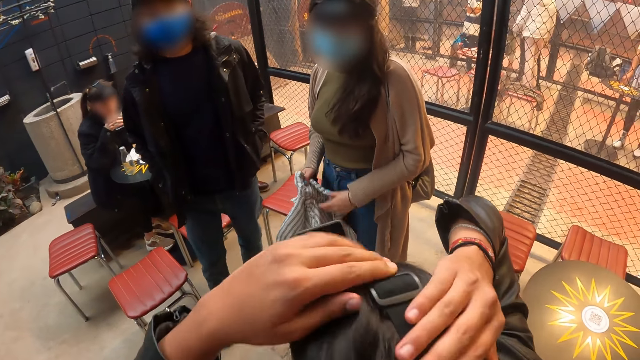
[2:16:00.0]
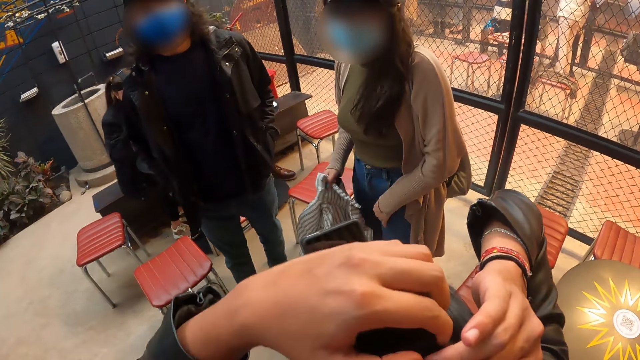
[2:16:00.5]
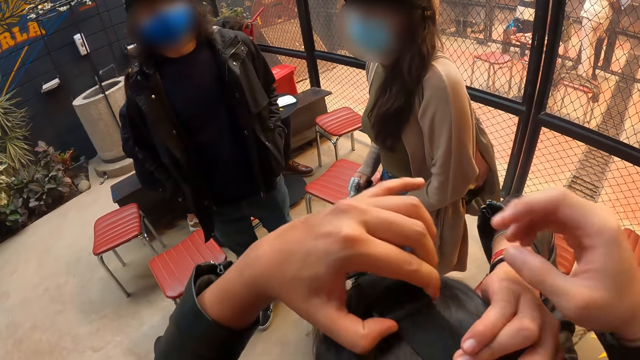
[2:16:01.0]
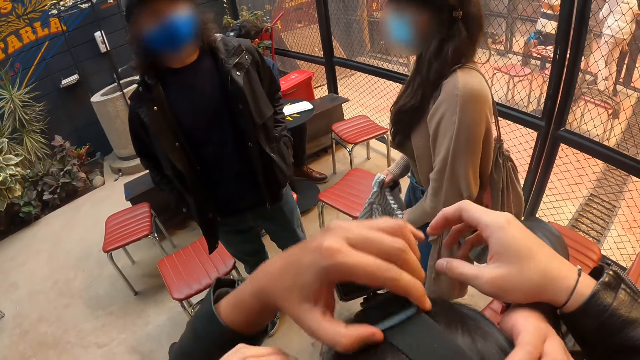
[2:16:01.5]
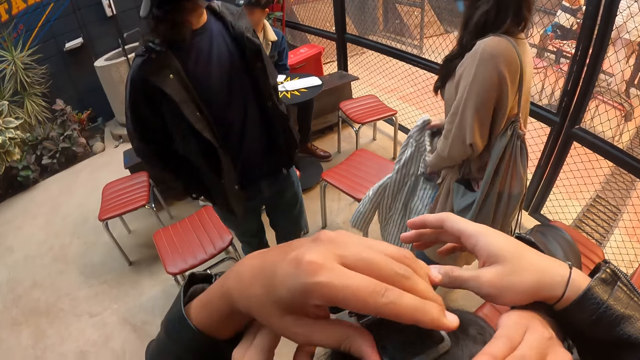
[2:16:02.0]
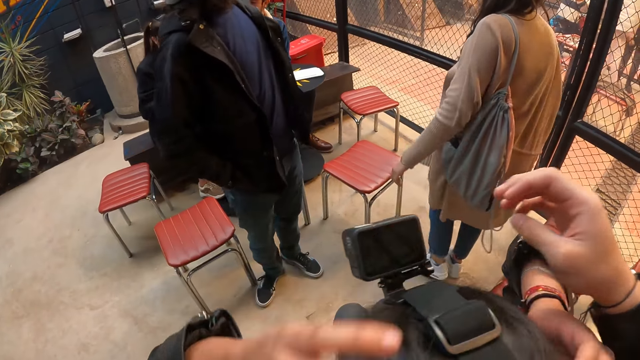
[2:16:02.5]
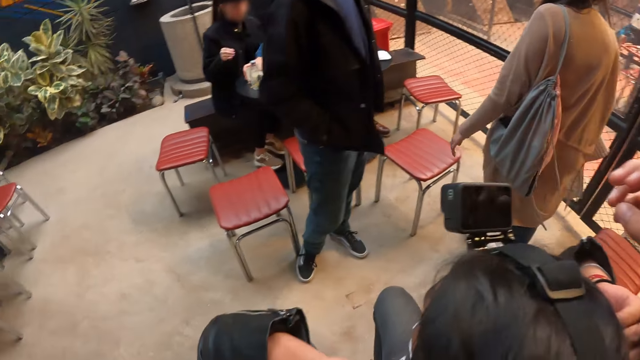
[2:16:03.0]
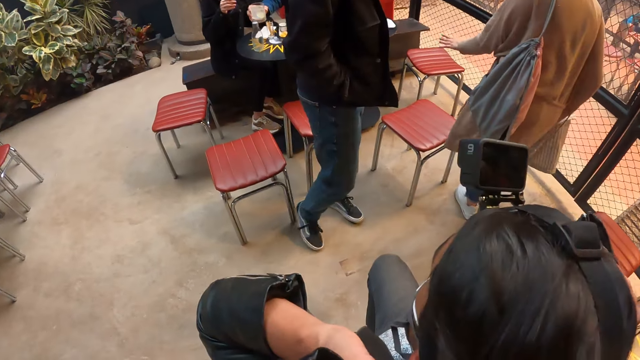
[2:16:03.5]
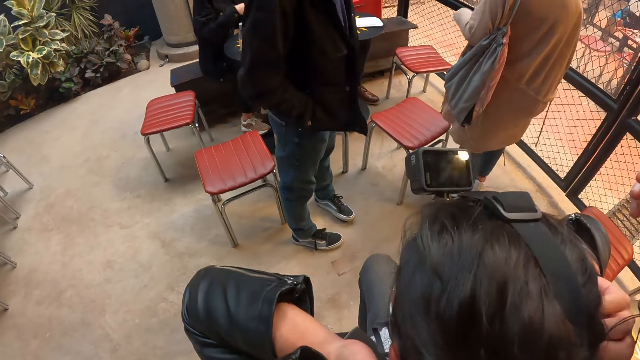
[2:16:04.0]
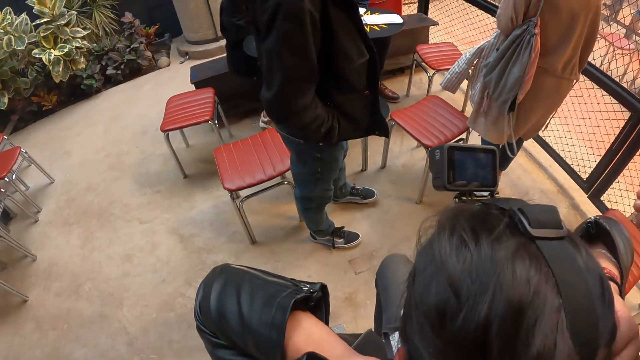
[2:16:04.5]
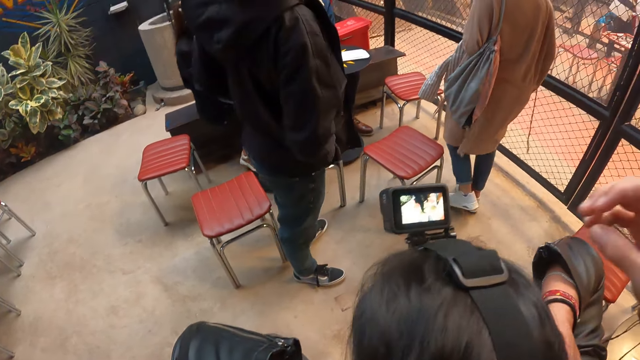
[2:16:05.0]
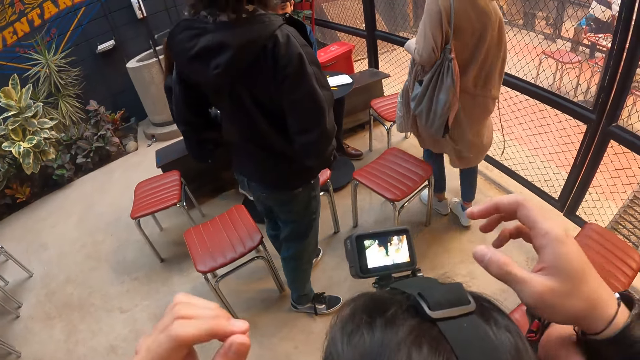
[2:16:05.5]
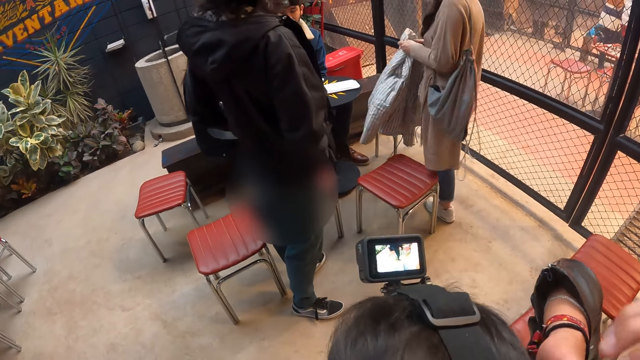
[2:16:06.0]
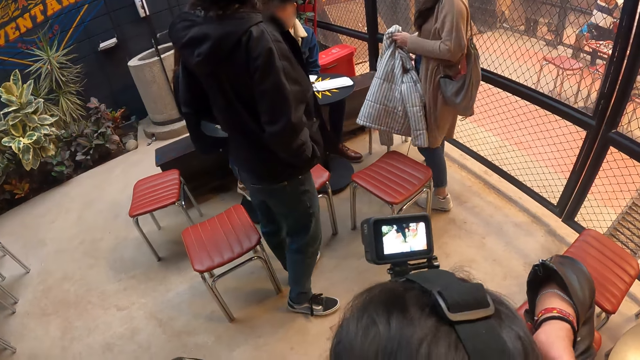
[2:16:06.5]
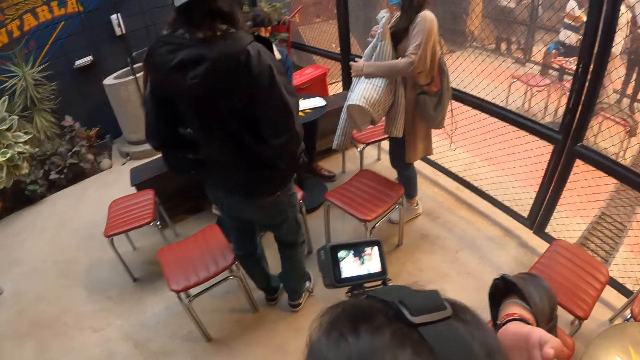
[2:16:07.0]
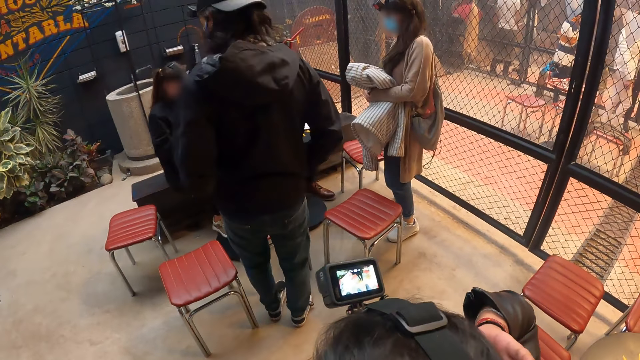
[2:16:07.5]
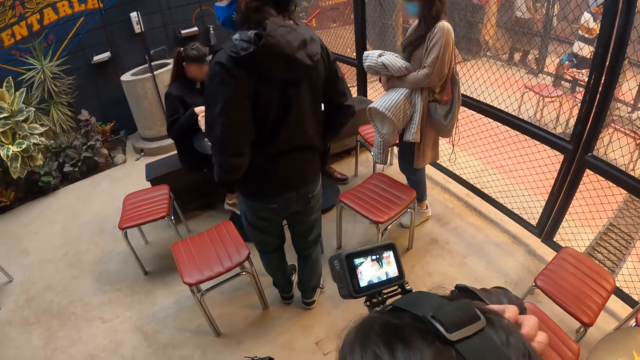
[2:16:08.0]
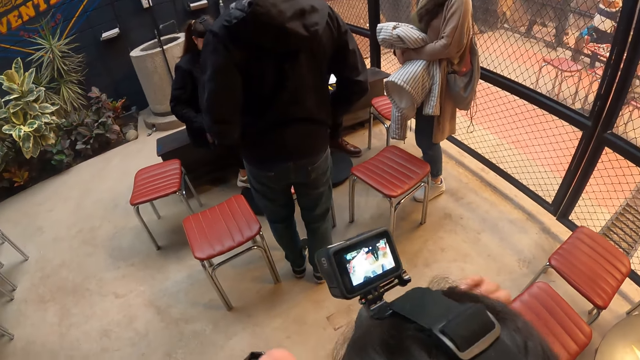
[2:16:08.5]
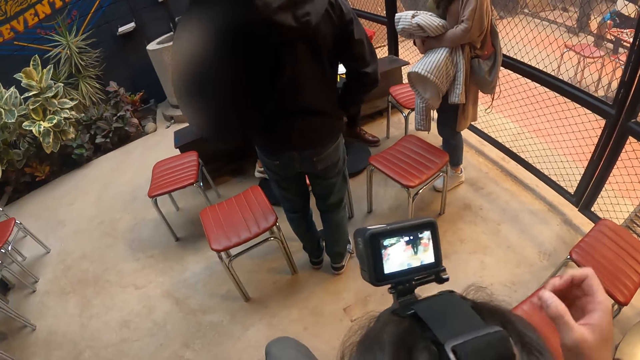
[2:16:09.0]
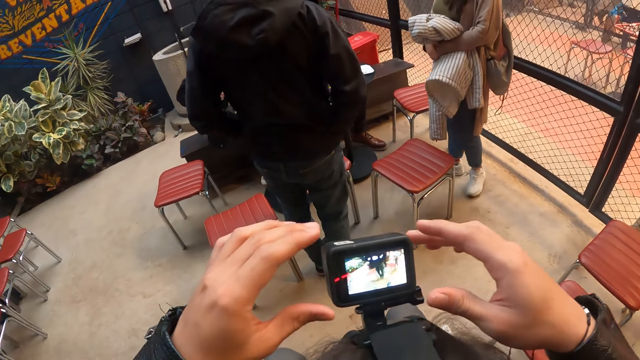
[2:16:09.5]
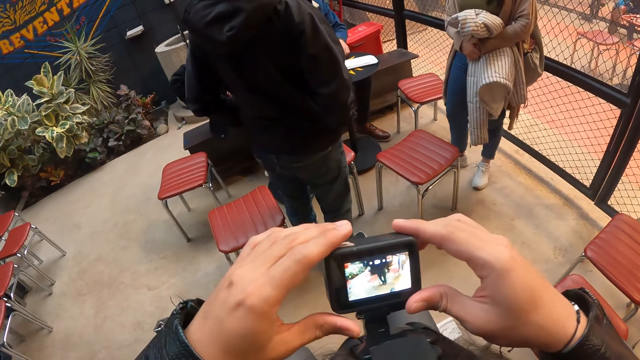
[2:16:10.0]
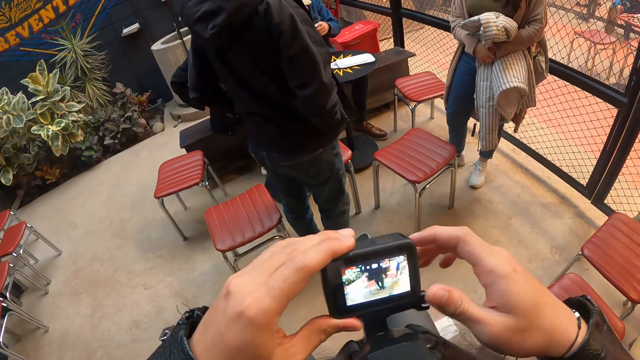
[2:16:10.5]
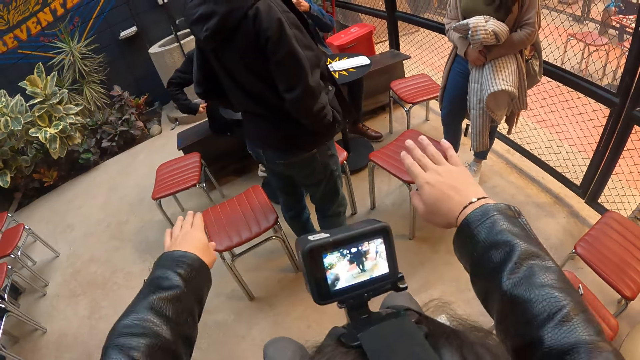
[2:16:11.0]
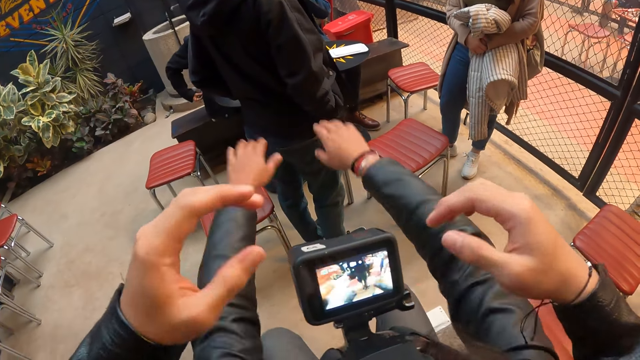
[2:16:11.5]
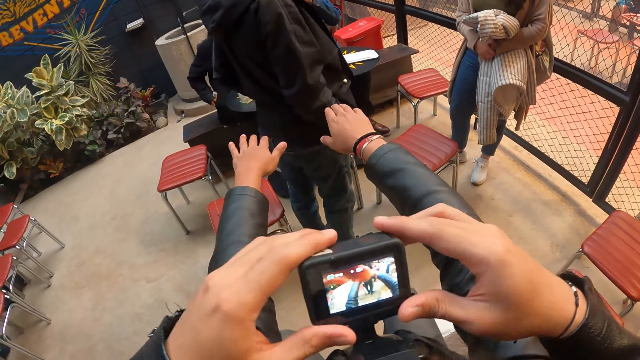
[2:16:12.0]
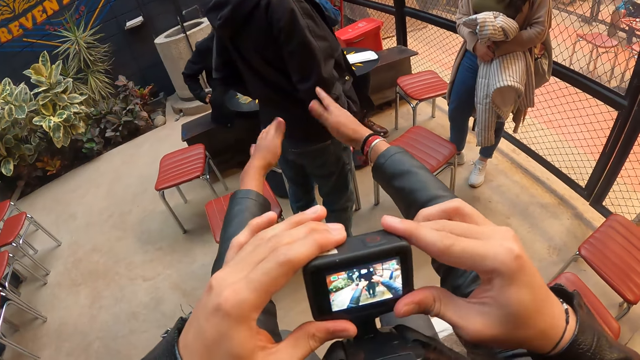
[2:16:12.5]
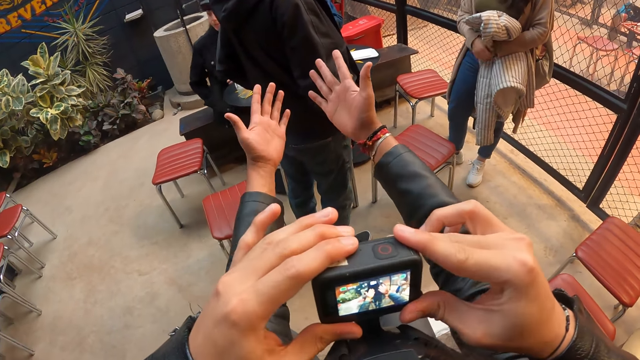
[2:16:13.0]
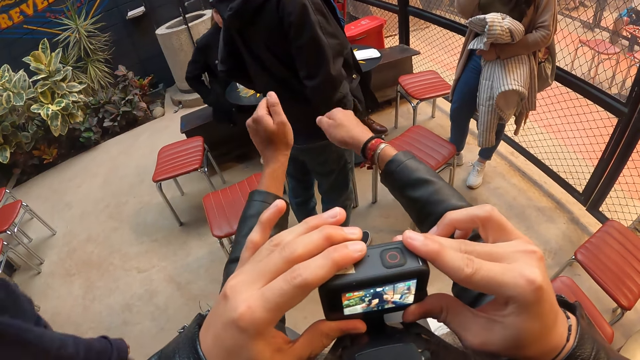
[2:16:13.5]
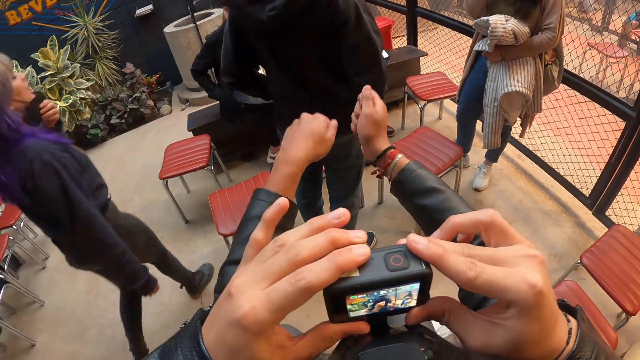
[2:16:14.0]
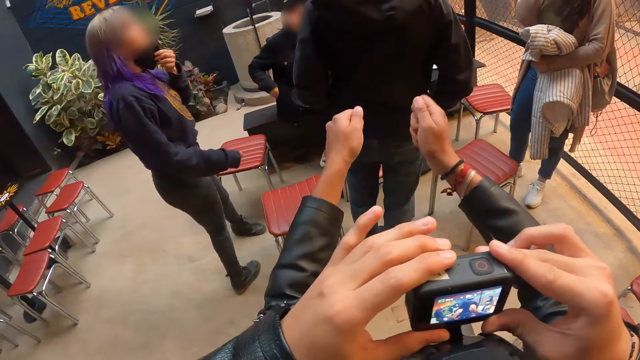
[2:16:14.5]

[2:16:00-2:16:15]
The man adjusts the headgear with both hands. The camera wearer looks around the area. They operate the camera on the head of the man with both hands. They interact with the man. They adjust the head camera. They operate the camera on the head of the man with both hands.

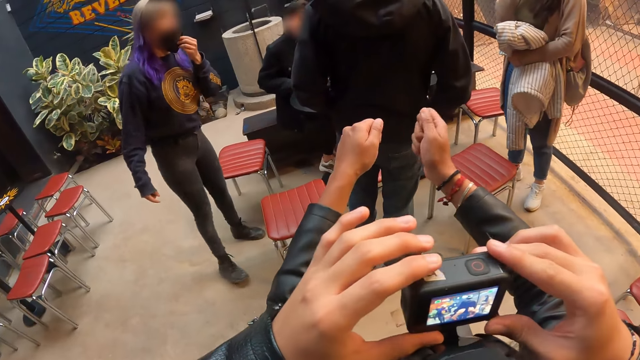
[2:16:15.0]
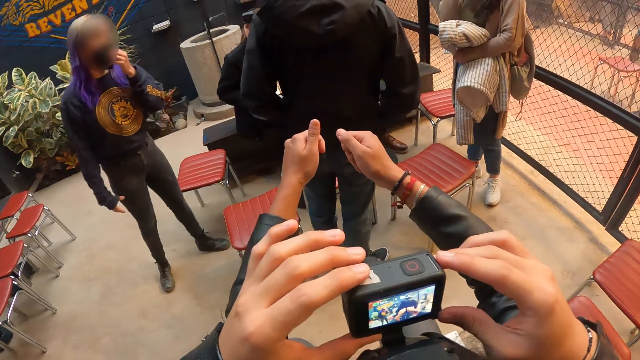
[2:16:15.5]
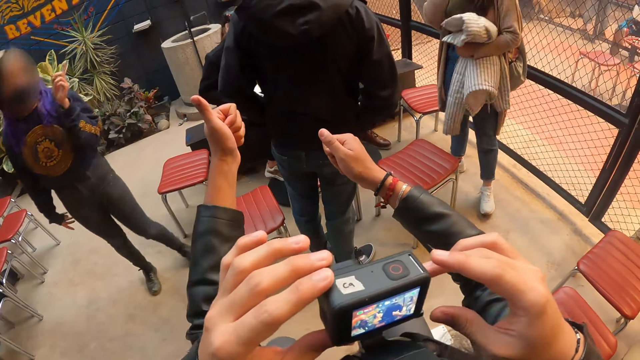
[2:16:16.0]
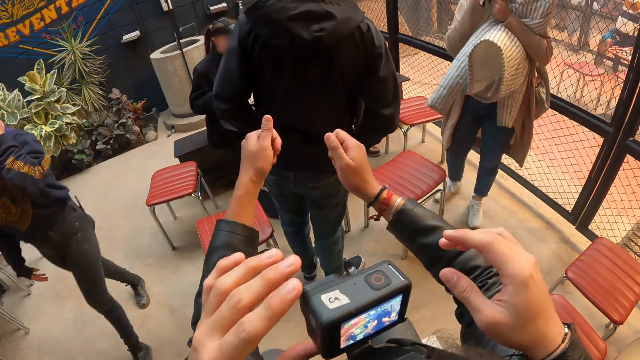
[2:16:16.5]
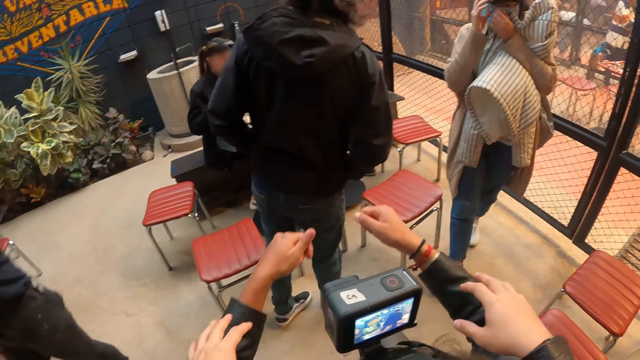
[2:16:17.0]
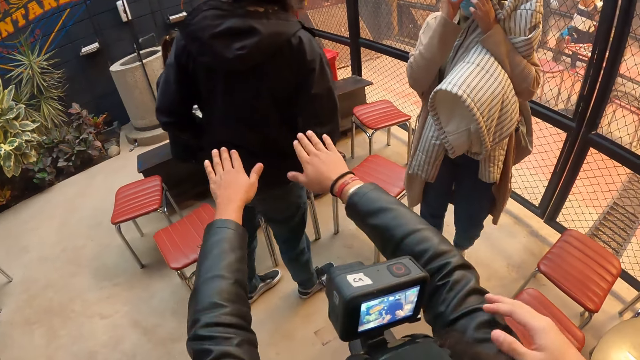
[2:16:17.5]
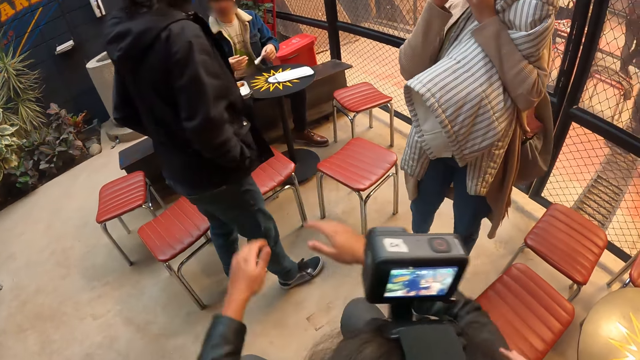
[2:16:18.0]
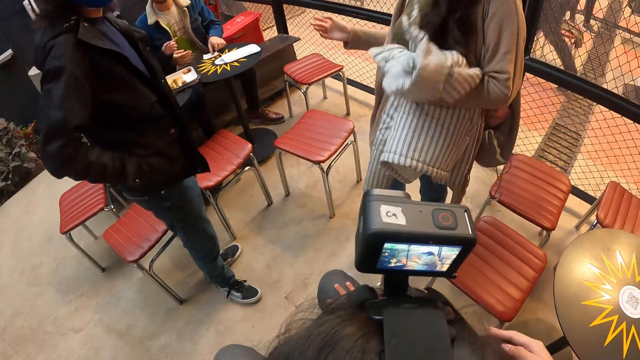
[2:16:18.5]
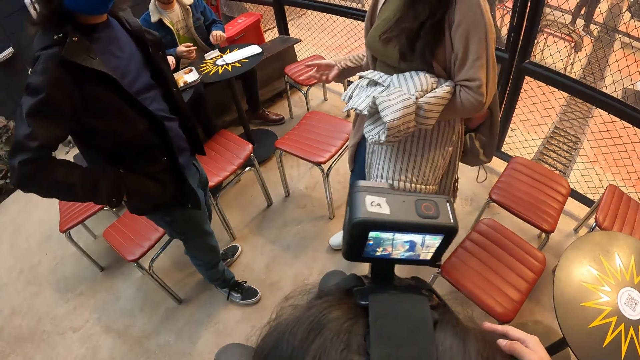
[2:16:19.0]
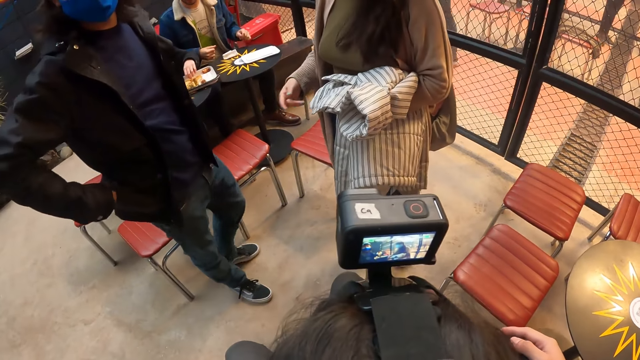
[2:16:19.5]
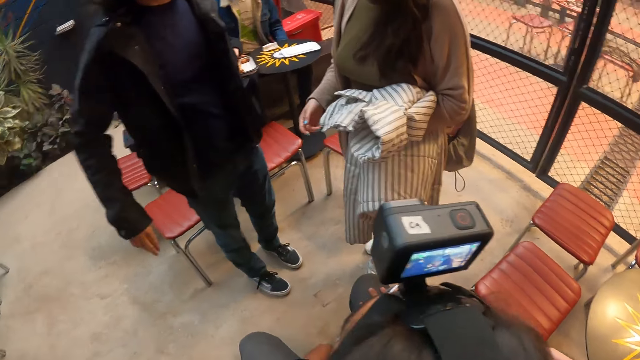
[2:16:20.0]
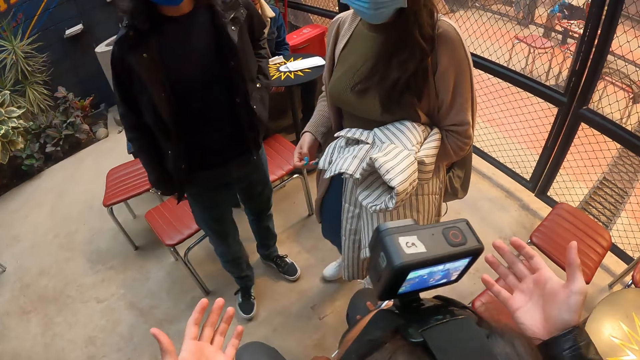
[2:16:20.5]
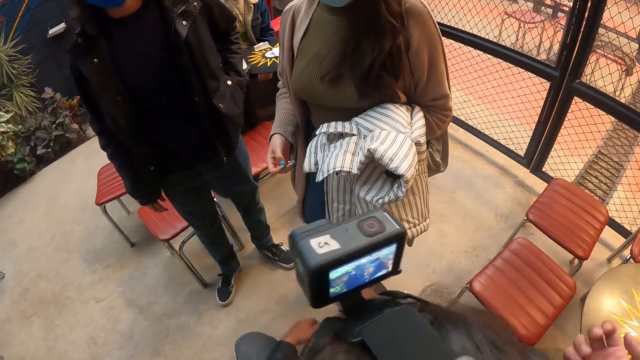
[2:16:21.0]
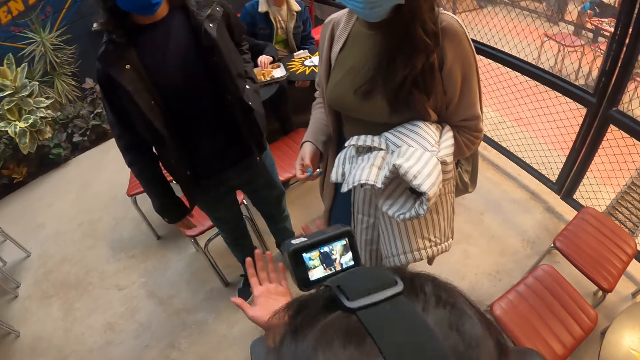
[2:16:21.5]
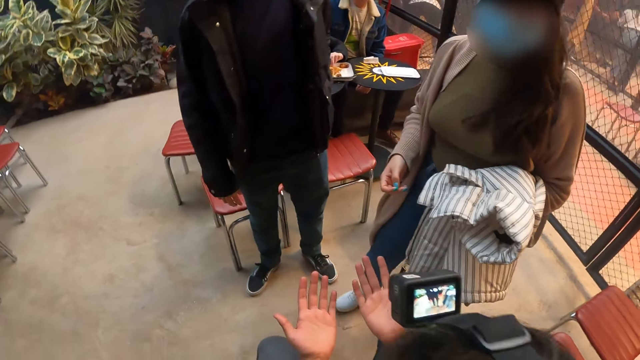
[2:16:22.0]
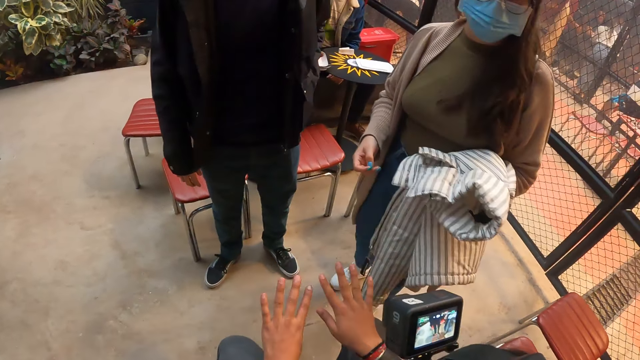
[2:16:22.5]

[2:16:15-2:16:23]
The camera wearer looks at the head camera.
